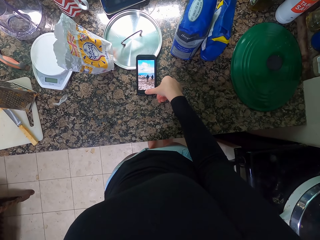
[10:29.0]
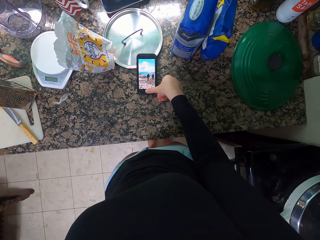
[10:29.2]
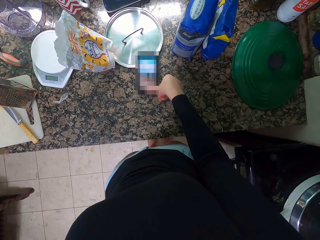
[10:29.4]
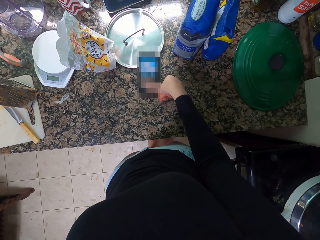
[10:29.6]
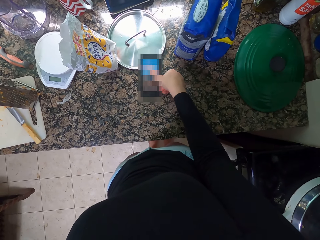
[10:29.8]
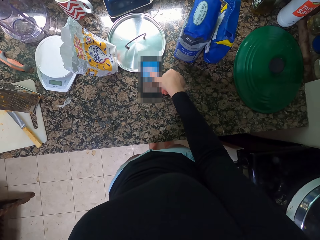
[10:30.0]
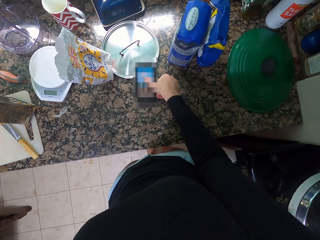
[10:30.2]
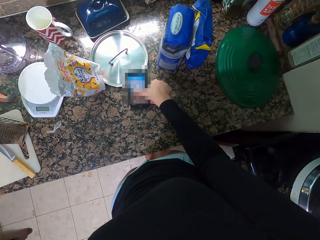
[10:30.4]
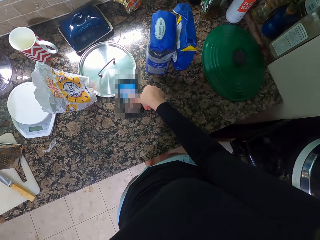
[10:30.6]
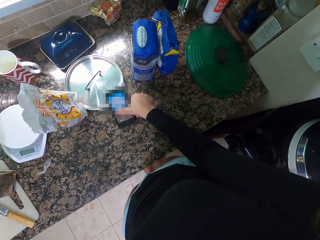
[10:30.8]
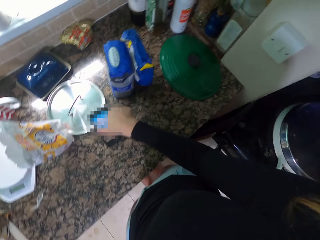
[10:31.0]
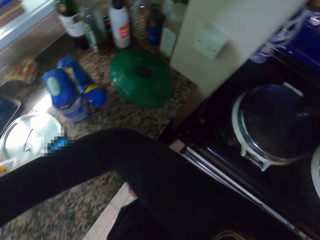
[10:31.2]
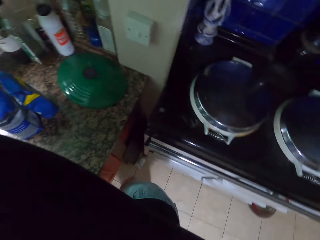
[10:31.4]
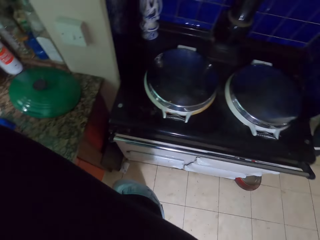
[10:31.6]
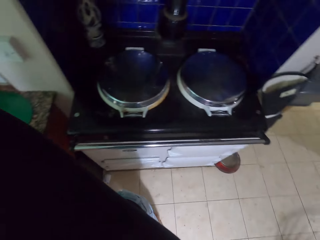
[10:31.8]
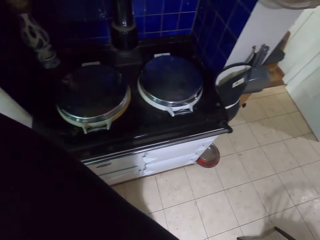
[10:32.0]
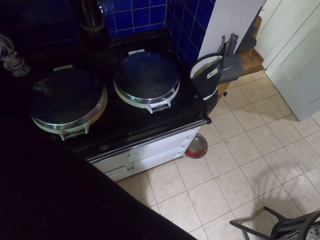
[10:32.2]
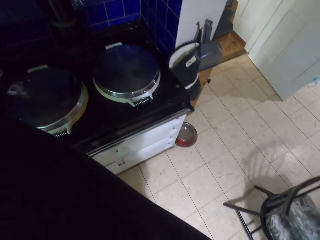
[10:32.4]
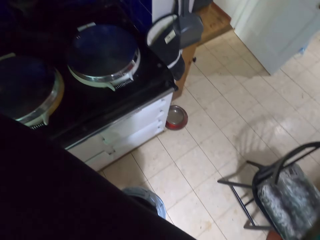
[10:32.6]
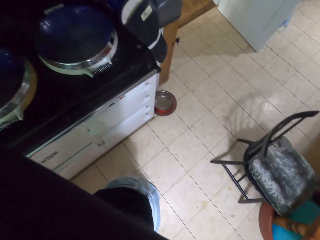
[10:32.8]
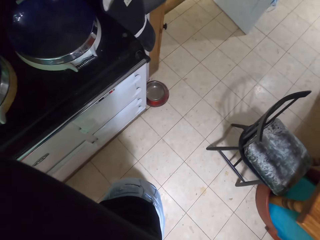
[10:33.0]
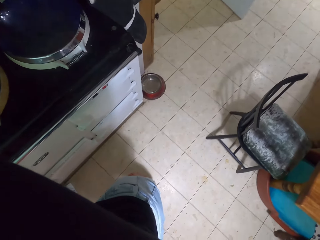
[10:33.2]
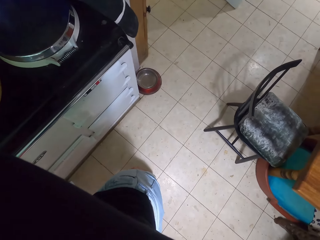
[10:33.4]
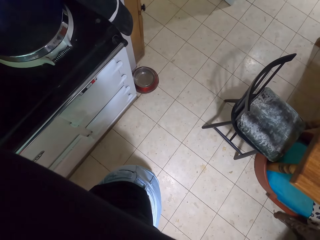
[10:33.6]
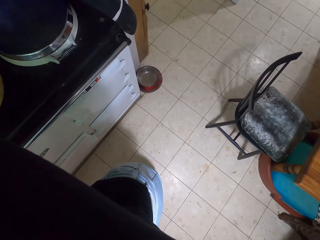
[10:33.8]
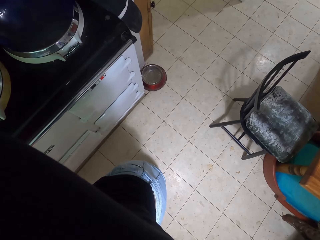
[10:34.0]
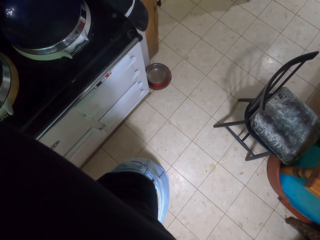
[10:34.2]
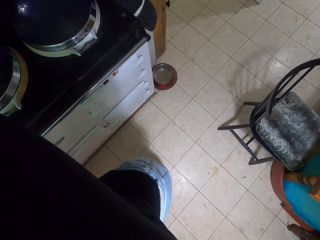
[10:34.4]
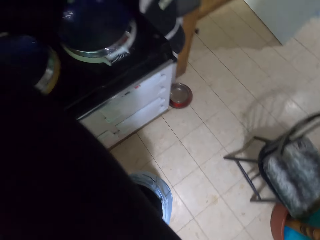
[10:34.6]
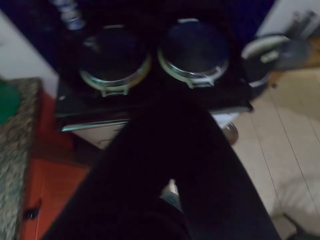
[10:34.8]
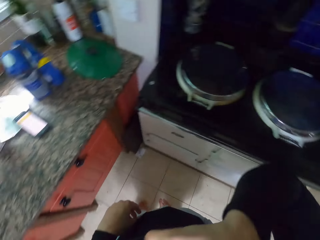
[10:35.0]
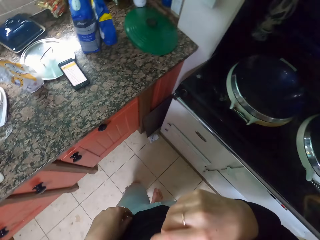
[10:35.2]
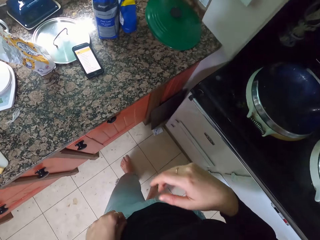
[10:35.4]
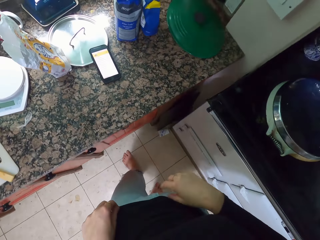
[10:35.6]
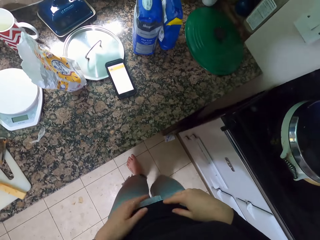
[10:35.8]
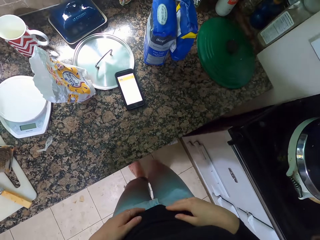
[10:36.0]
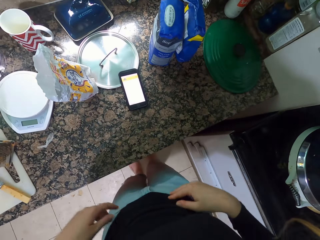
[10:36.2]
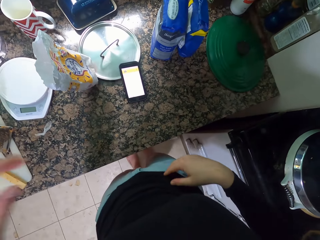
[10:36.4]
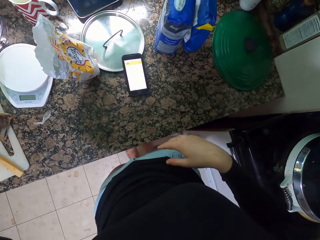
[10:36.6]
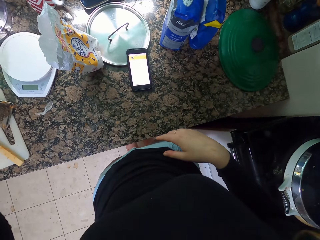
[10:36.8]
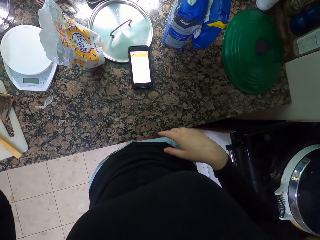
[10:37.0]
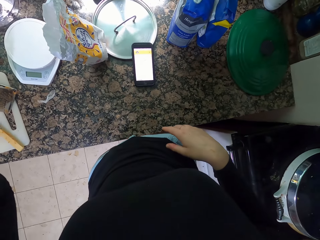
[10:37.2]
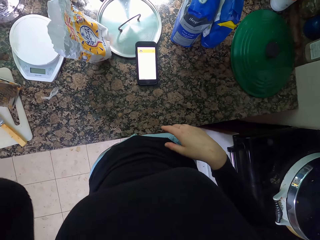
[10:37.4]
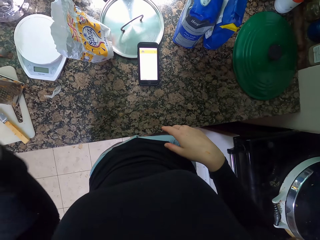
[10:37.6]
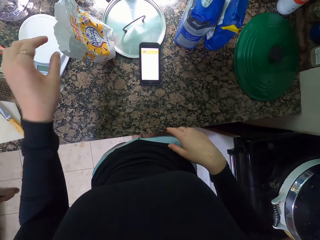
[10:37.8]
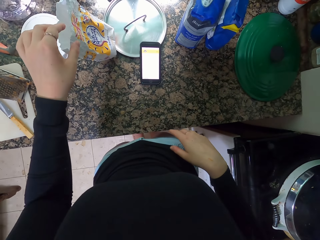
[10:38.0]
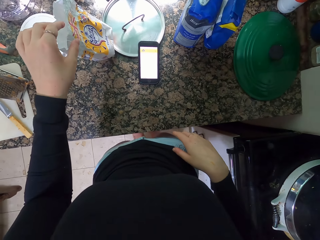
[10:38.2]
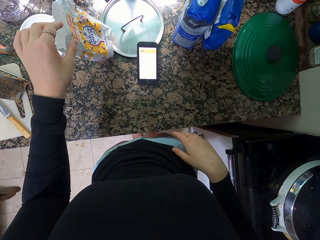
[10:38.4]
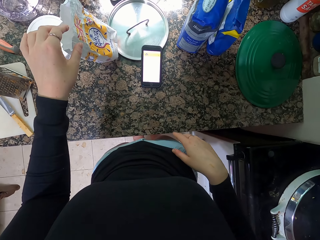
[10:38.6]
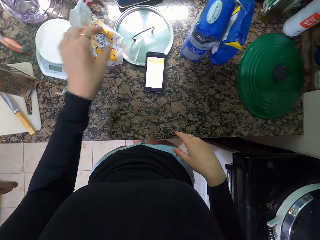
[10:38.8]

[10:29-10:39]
The camera wearer lifts his hand. He sneezes with his hand covering the mouth.

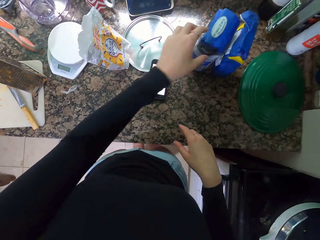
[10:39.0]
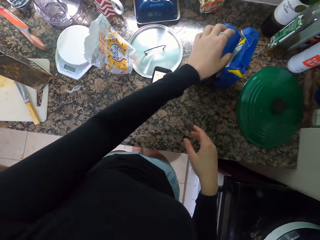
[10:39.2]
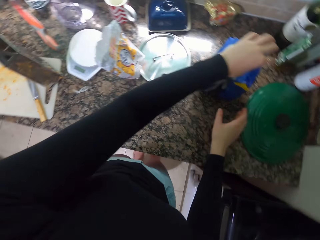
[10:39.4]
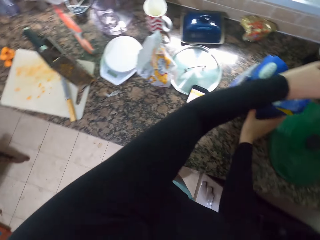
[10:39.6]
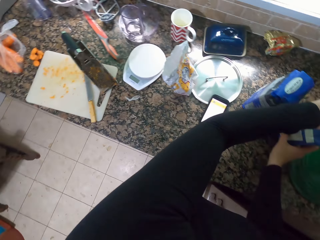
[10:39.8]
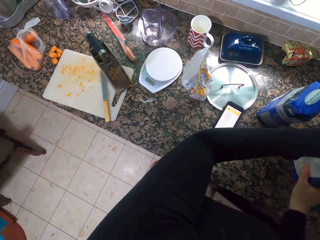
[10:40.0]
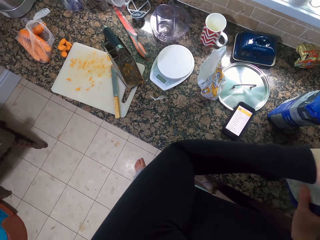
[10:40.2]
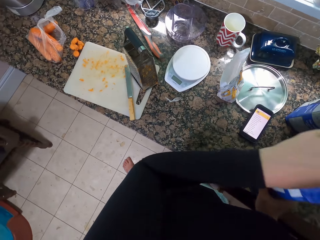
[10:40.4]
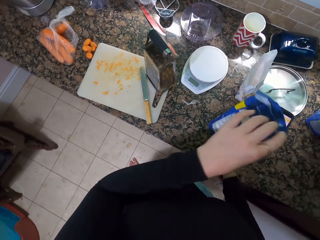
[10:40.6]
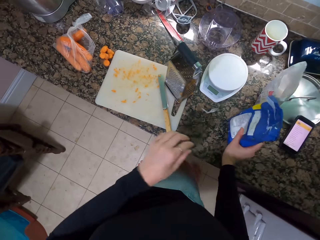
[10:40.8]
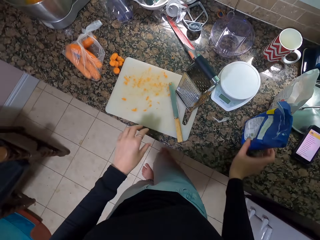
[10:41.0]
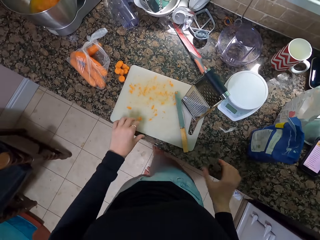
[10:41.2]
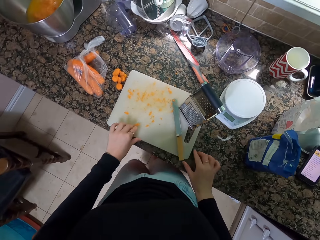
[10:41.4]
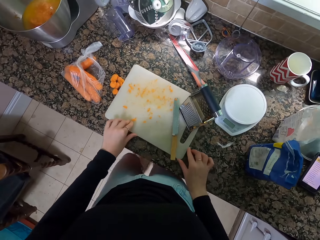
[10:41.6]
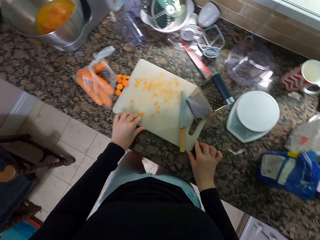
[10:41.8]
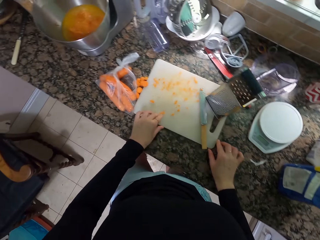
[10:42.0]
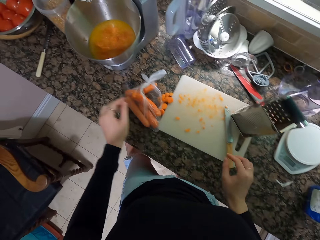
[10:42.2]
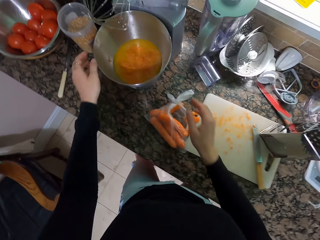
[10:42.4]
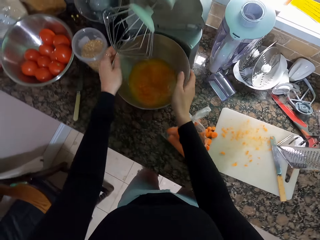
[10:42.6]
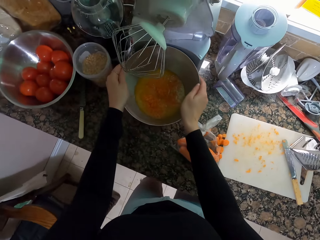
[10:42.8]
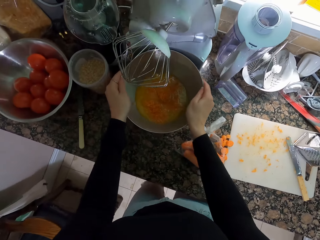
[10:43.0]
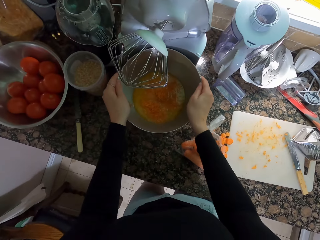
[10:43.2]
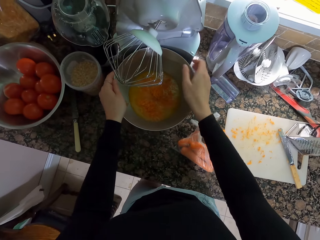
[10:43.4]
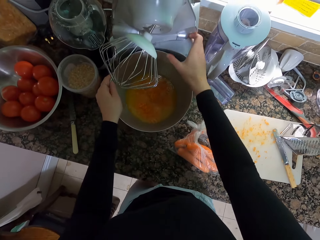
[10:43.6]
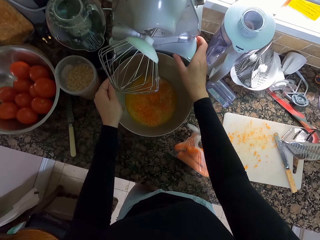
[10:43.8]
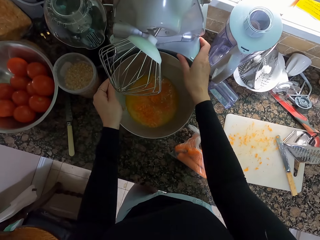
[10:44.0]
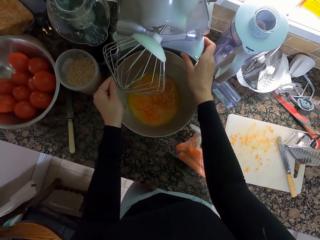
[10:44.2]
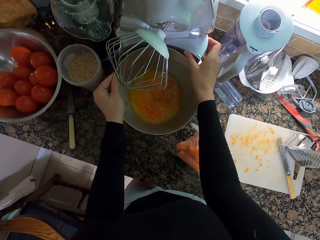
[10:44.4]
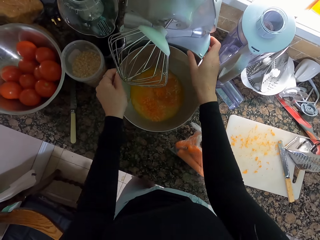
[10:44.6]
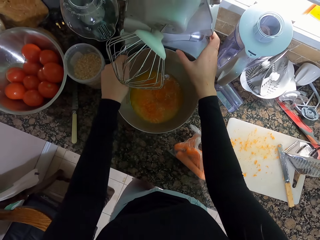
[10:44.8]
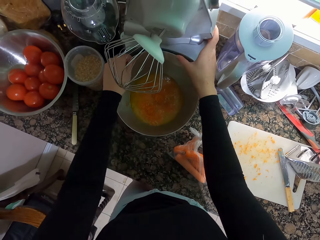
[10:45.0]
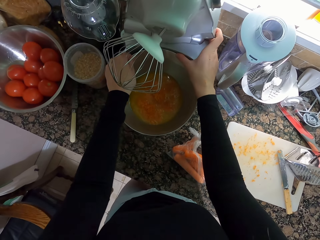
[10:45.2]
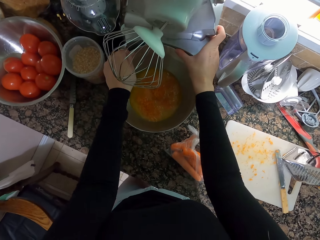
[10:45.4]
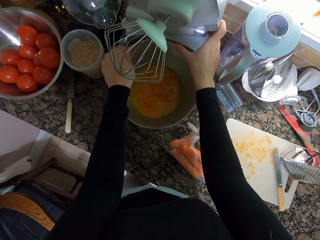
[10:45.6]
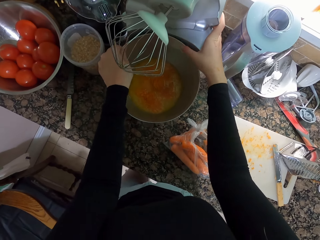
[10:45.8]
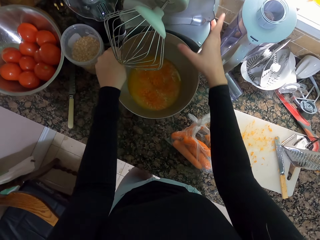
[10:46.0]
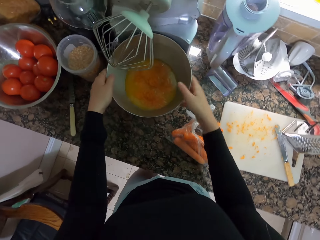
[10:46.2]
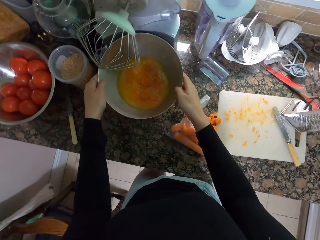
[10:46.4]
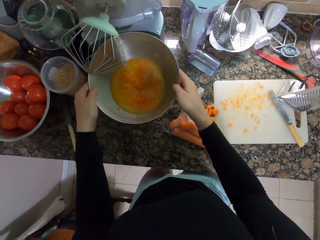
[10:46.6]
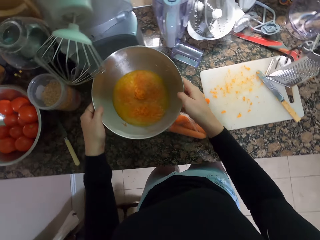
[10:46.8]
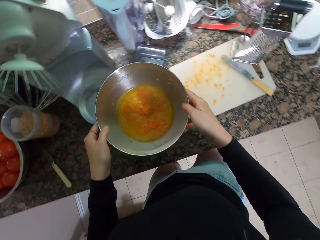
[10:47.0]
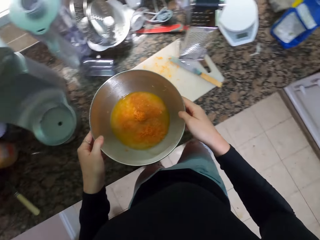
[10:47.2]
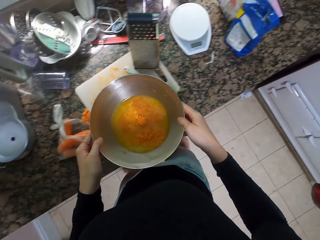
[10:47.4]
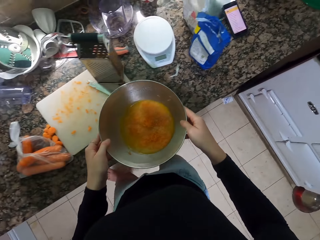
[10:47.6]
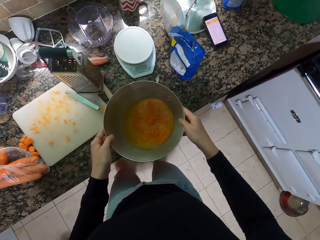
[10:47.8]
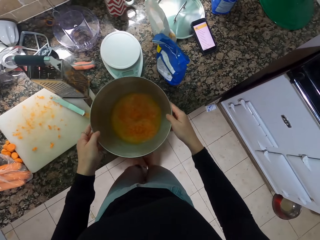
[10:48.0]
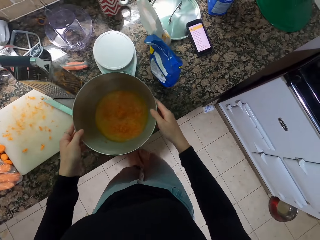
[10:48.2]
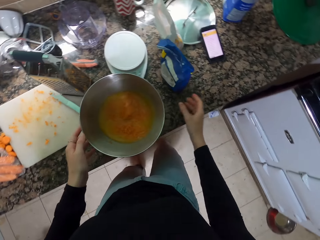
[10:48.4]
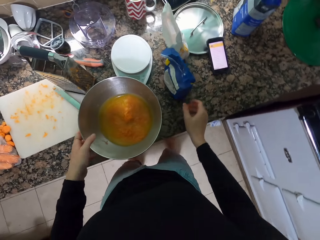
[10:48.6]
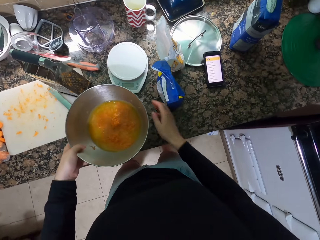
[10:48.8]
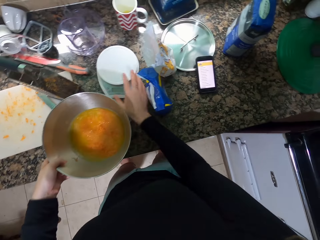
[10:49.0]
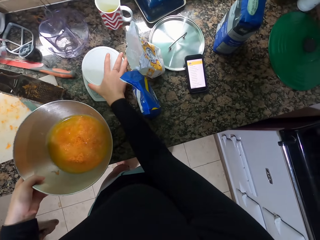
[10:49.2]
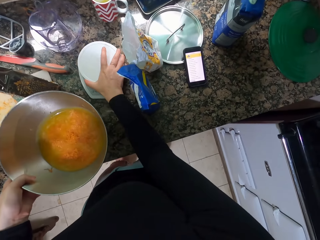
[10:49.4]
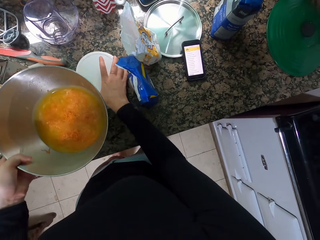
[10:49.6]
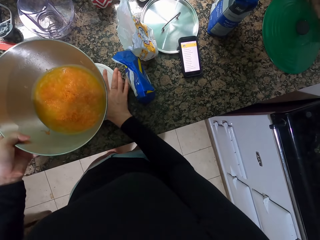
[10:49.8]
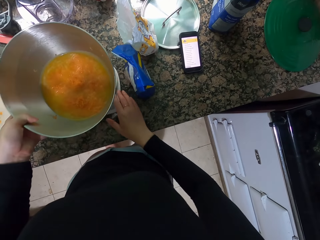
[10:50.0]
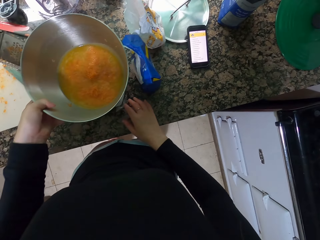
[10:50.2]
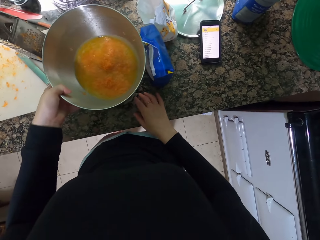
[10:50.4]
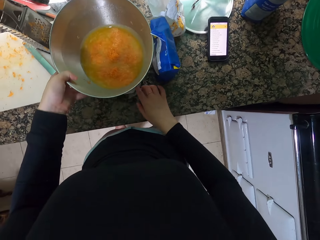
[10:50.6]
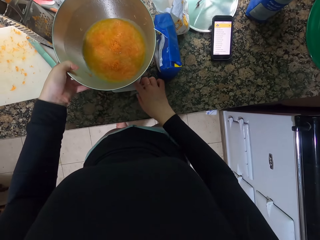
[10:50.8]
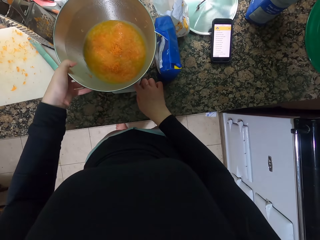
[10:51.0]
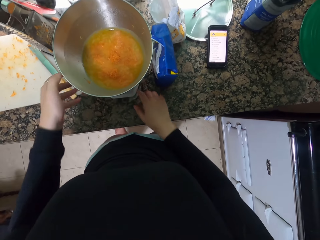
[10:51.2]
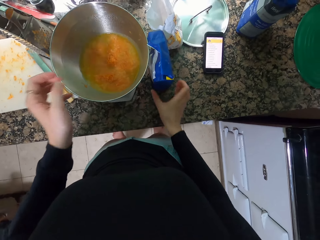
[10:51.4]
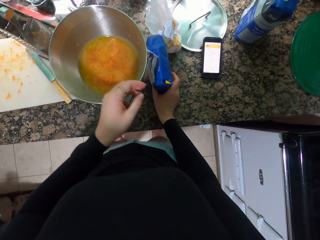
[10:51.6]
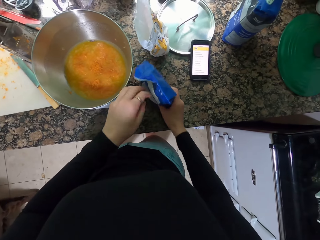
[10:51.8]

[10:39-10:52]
The camera wearer holds the packet. They take the flour. They move the packet. They push the cutting board. They hold the bowl. They remove the container of the blender. They lift the bowl. They put down the bowl. They move the stand. They put the bowl on the stand.
